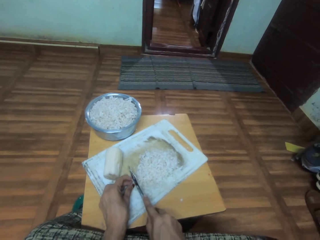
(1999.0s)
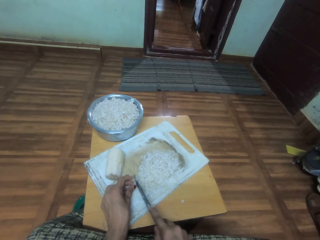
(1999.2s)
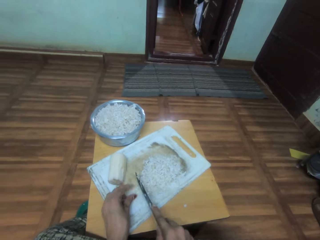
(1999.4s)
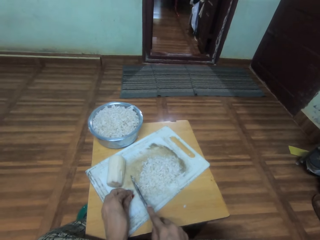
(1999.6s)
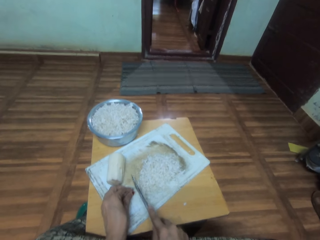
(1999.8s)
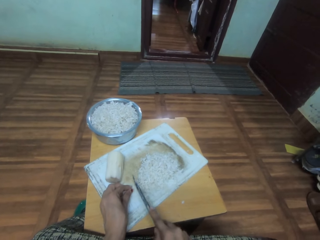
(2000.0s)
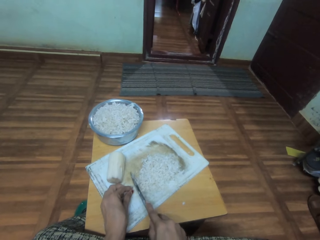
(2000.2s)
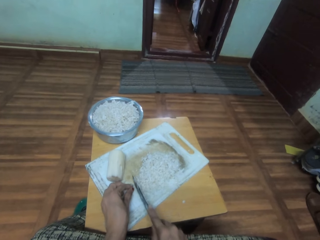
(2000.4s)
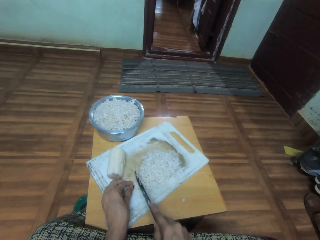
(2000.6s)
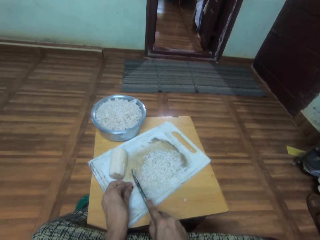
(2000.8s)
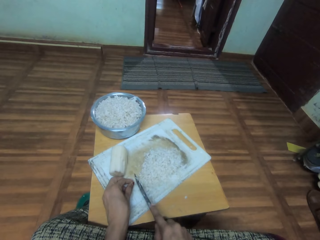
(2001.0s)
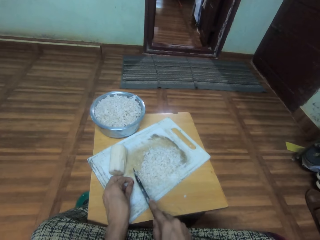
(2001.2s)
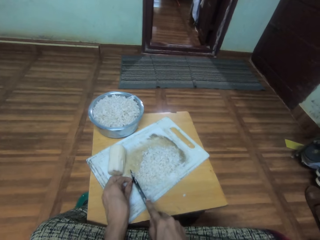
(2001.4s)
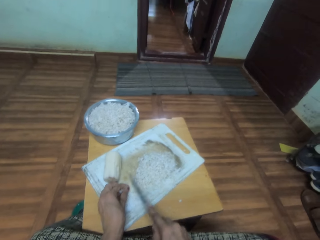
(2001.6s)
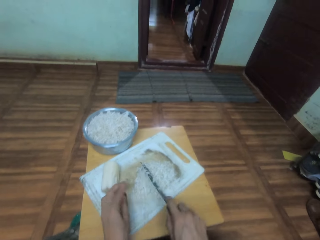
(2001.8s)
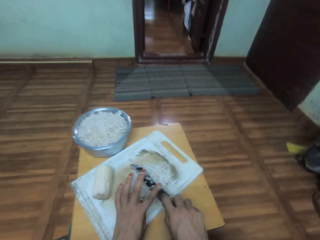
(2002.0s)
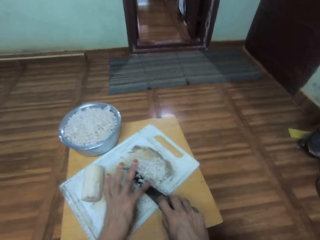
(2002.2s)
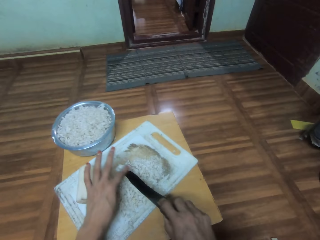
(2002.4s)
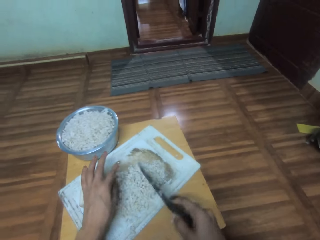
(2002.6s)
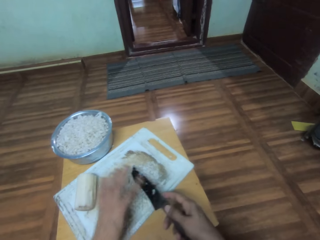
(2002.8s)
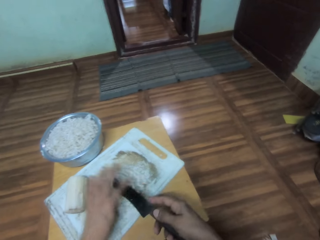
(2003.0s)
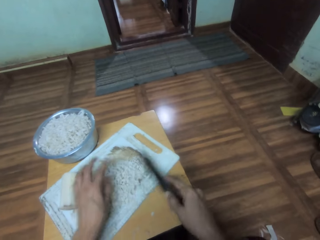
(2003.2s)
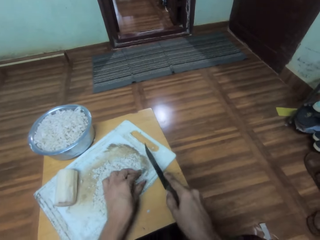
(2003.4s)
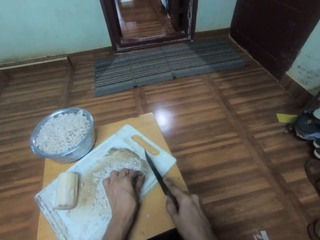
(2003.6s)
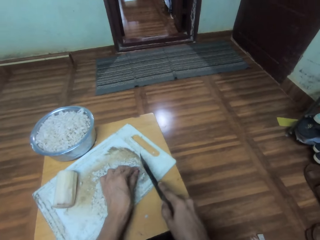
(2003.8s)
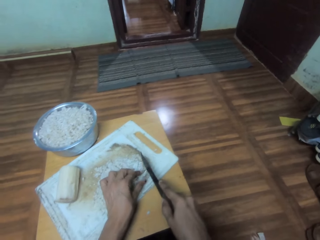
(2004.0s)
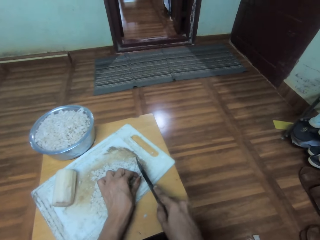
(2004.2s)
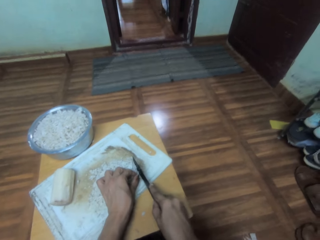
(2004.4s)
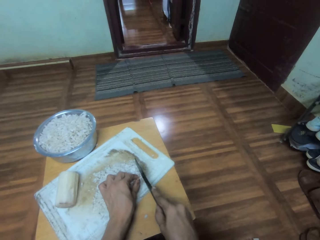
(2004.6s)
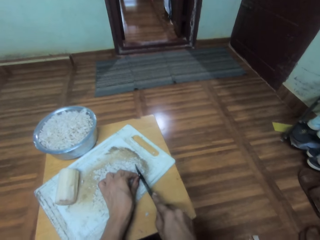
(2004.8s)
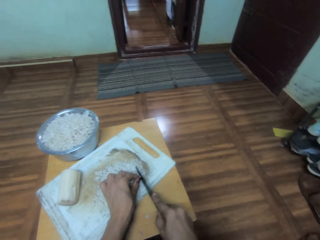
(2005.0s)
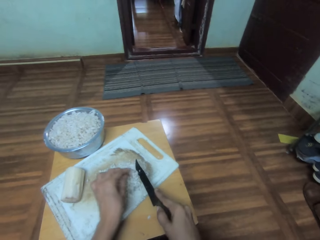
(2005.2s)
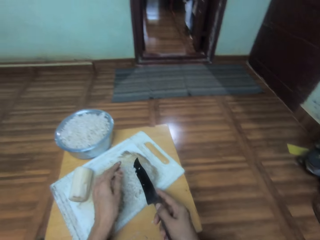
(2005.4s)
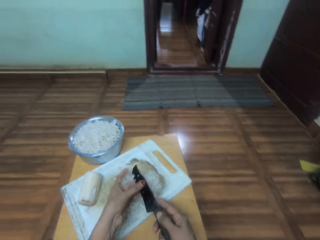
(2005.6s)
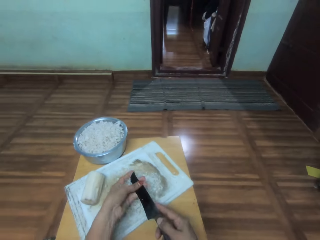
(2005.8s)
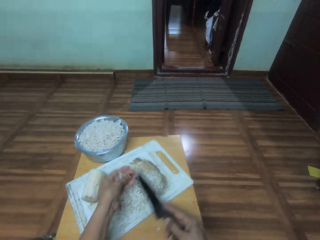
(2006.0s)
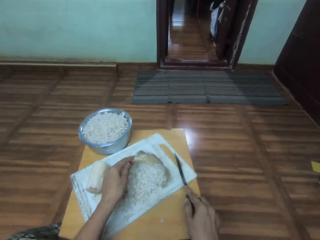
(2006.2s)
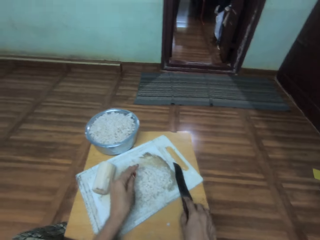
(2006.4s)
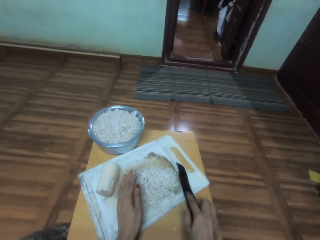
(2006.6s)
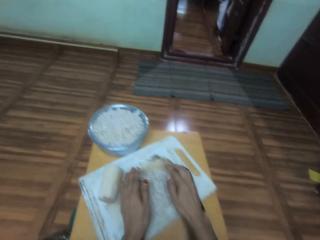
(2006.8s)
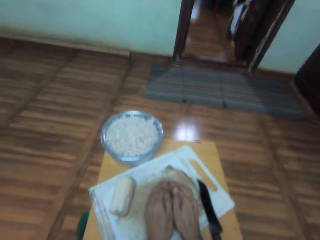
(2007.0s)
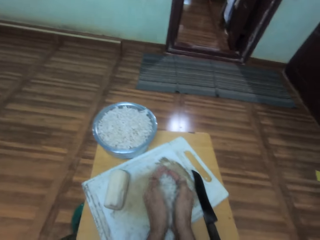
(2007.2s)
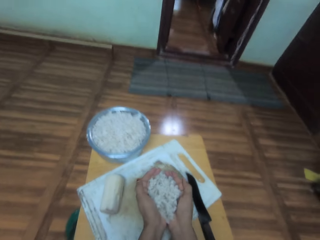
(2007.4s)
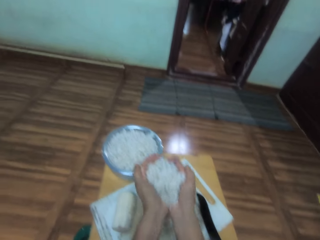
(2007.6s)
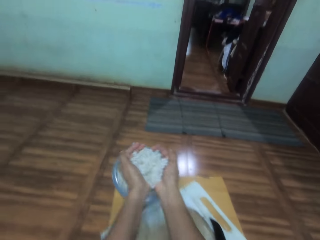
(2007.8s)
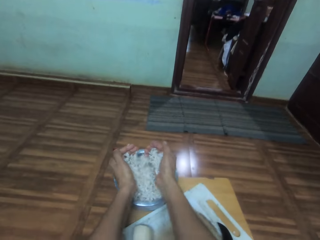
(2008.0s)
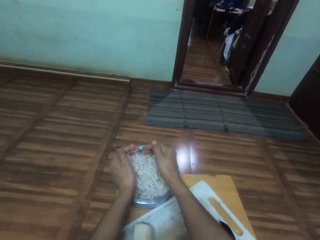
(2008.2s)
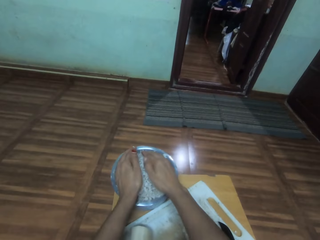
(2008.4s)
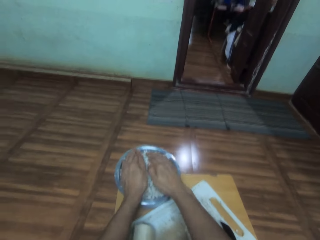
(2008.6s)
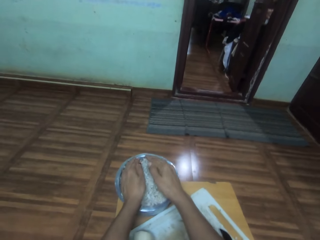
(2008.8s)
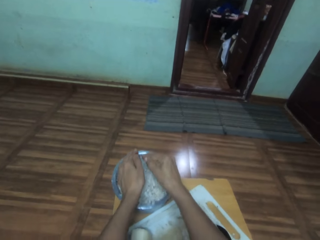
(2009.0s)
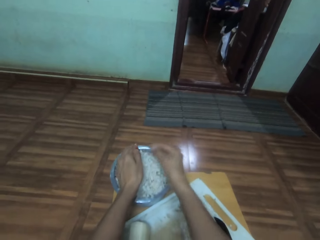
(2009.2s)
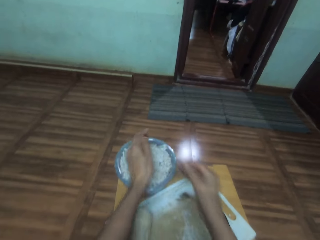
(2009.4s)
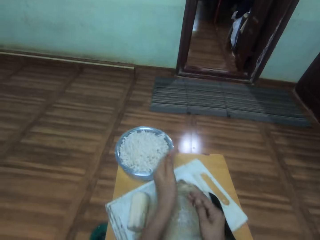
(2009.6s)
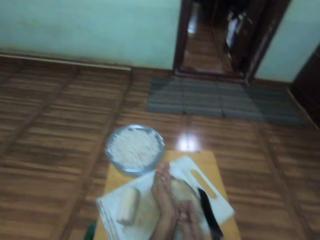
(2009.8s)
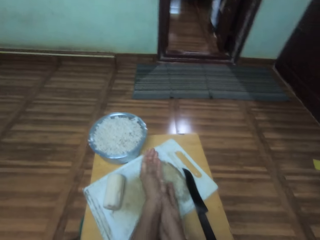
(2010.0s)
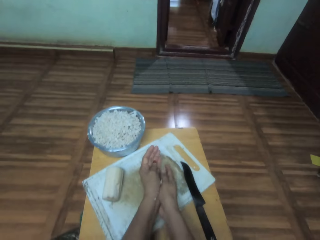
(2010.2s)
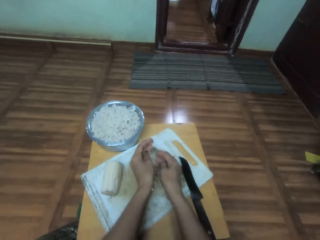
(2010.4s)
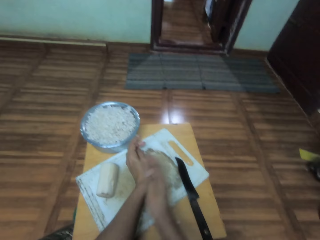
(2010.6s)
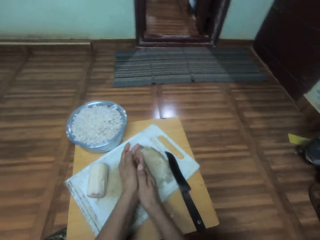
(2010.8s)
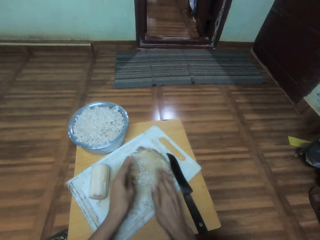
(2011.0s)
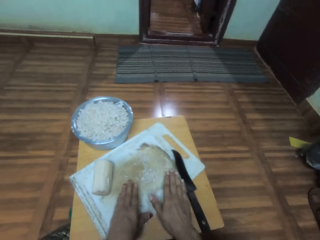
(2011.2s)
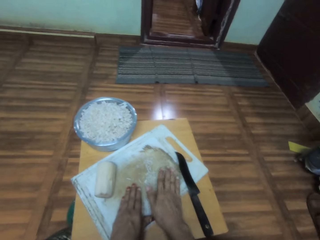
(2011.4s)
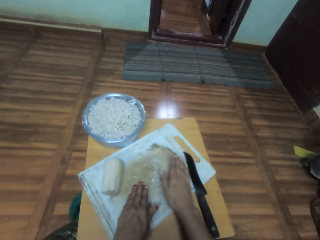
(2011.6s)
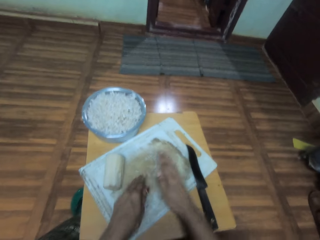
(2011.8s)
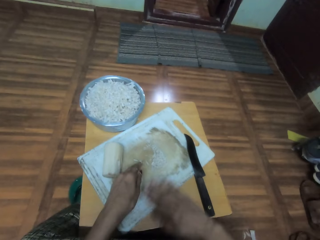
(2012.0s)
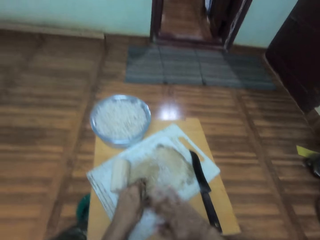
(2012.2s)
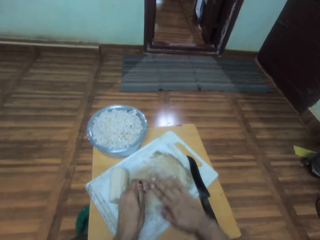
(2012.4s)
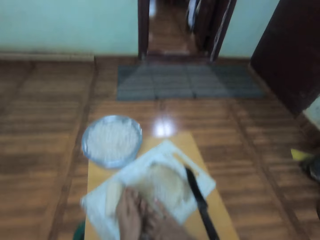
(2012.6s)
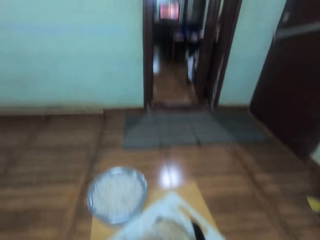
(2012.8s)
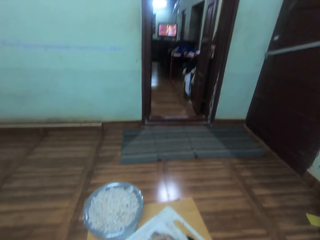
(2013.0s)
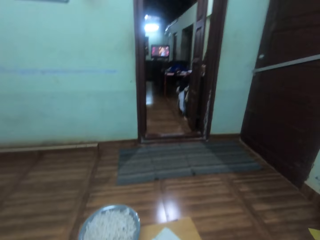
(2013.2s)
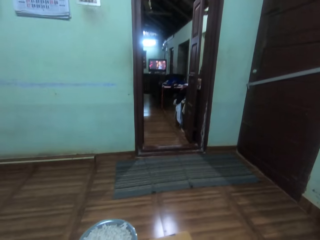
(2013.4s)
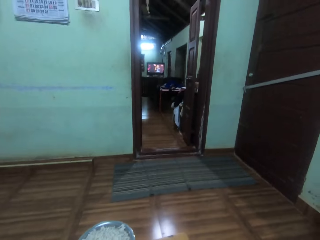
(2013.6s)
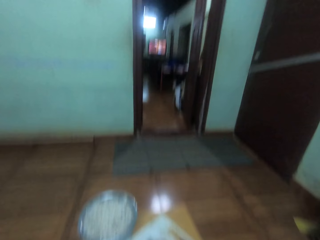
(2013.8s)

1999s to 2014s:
The camera wearer removes the remaining banana flower pieces or bamboo on the knife. They chop the banana flower pieces with the knife. They remove the banana flower pieces on the knife. They collect the banana flower pieces. They place the banana flower pieces in the cooking pot or saucepan. They remove the banana flower pieces on the hand. They collect the banana flower pieces on the chopping board.

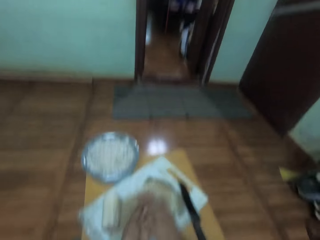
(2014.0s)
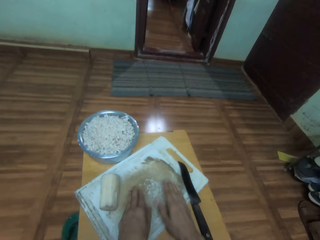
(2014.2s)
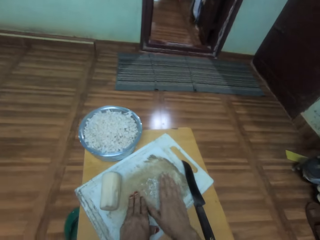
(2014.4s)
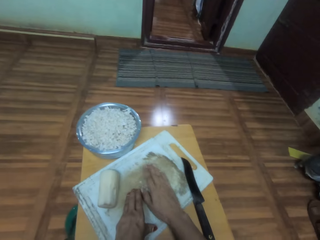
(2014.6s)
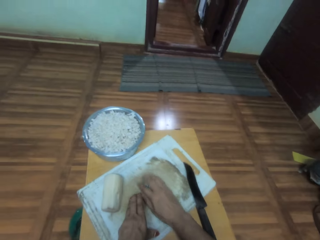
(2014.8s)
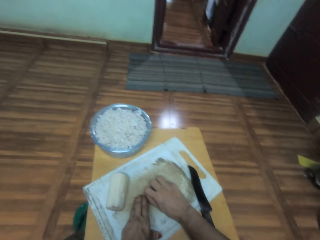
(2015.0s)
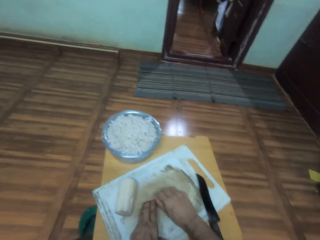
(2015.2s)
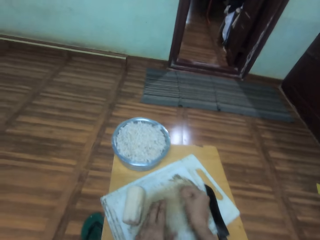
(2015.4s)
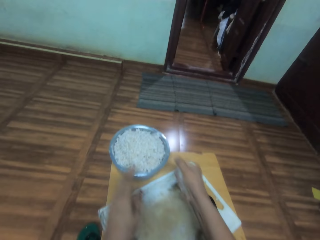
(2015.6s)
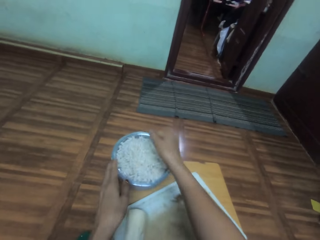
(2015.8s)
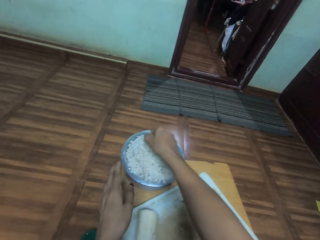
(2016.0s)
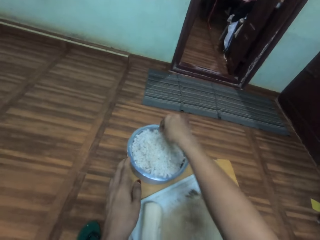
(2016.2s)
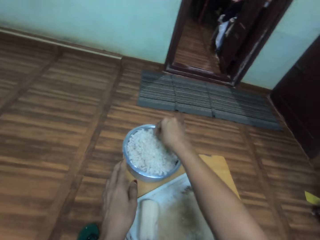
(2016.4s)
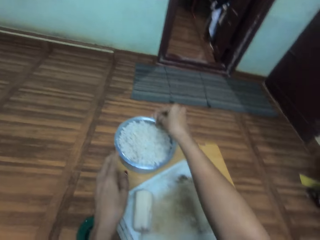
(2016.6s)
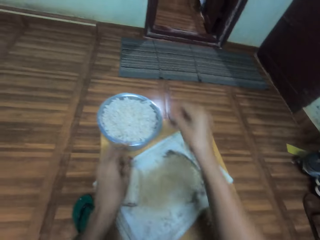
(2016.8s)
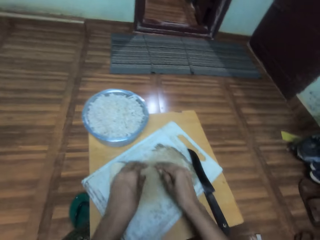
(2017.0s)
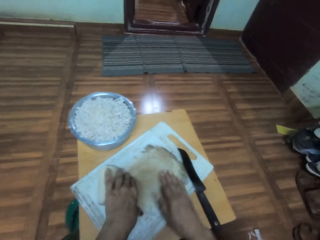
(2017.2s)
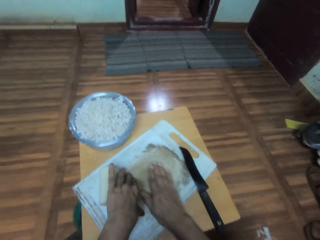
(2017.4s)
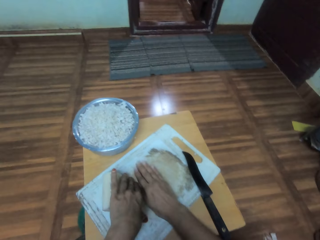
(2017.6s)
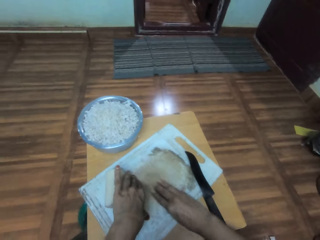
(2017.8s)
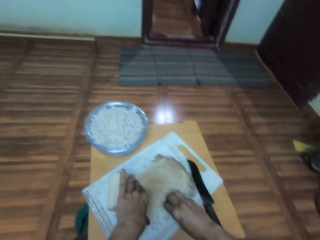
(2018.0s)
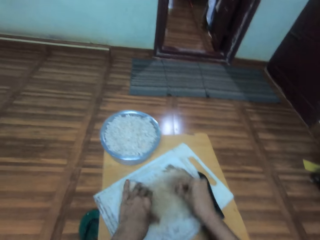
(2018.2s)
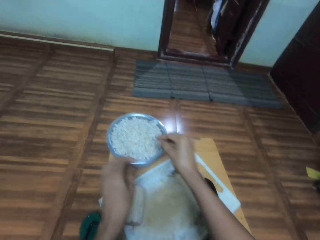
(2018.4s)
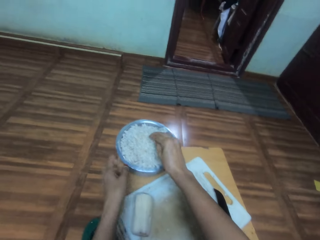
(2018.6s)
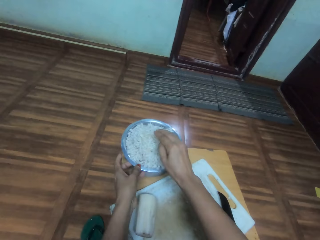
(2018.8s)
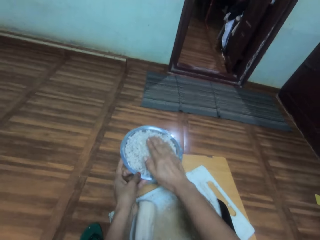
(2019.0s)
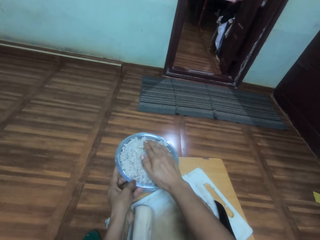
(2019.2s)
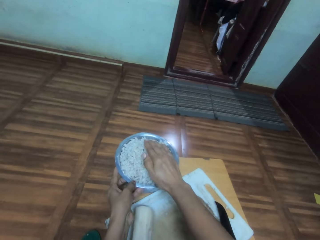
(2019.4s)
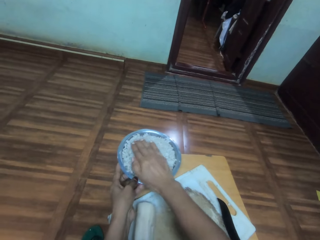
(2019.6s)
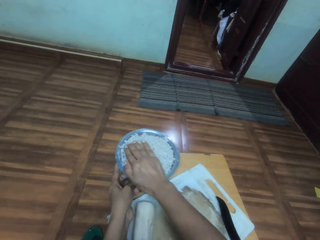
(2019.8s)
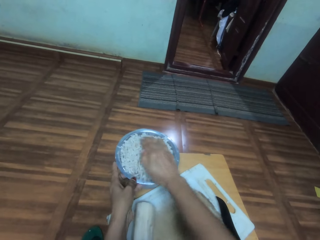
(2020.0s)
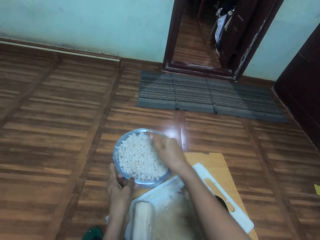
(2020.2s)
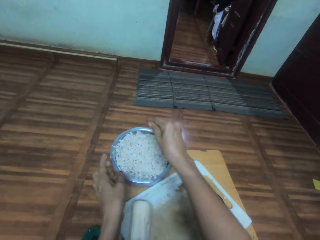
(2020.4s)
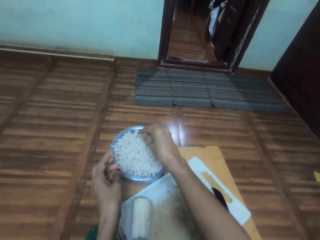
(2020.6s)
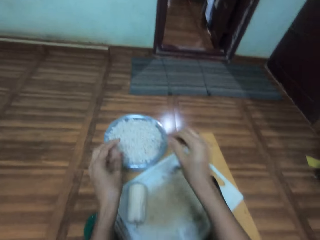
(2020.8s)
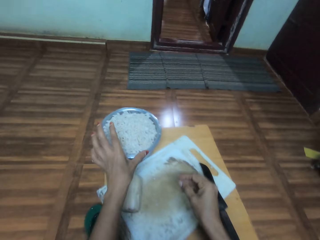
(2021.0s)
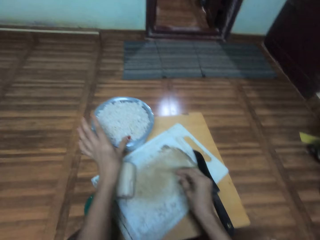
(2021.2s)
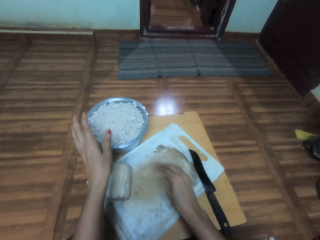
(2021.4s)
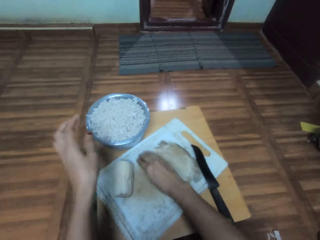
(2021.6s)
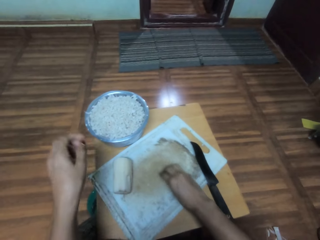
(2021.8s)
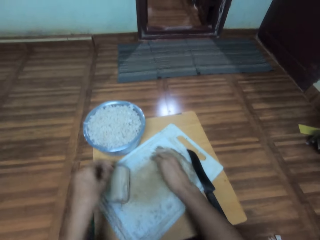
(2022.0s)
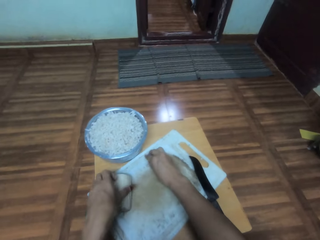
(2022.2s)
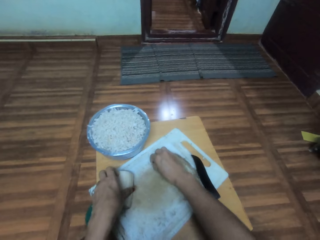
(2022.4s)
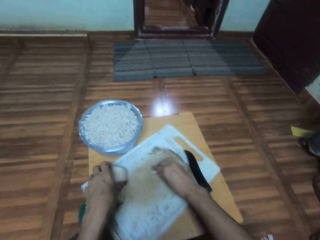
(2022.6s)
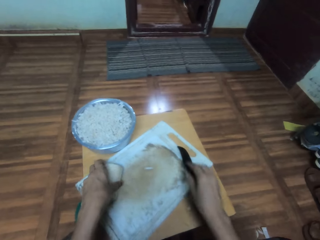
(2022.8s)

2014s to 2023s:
The camera wearer picks up the banana flower pieces. They place the banana flower pieces in the cooking pot. They pick up the banana flower pieces. They place the banana flower pieces in the cooking pot. They arrange the bamboo well. They pick up the banana flower pieces.
